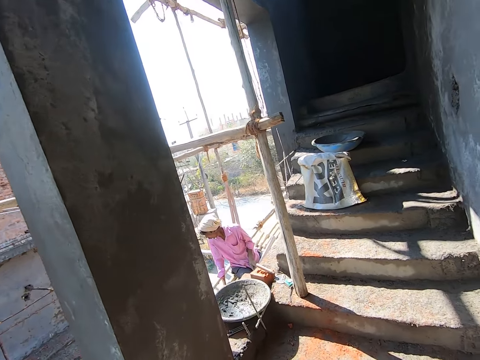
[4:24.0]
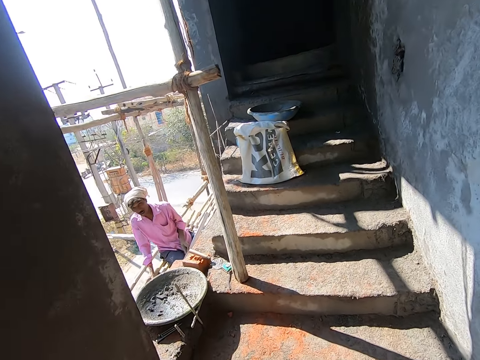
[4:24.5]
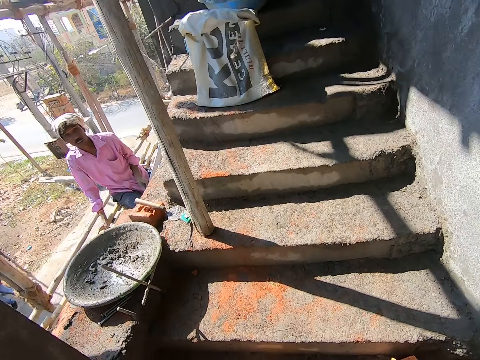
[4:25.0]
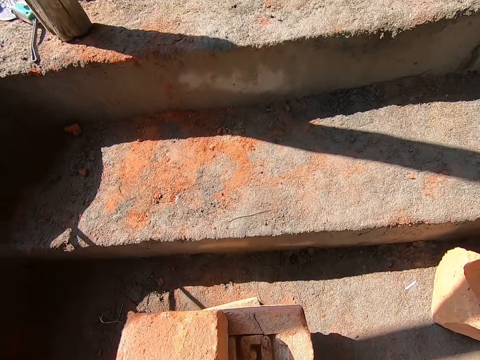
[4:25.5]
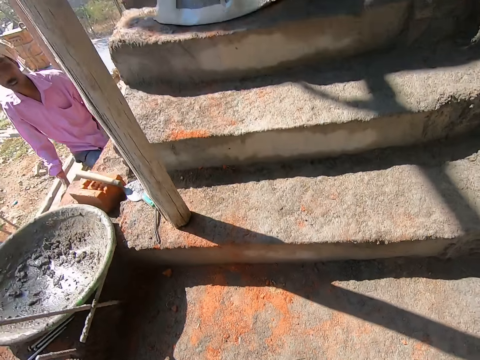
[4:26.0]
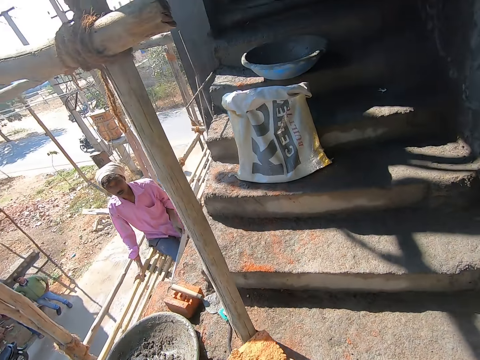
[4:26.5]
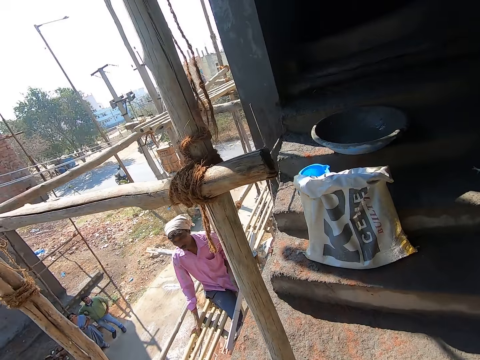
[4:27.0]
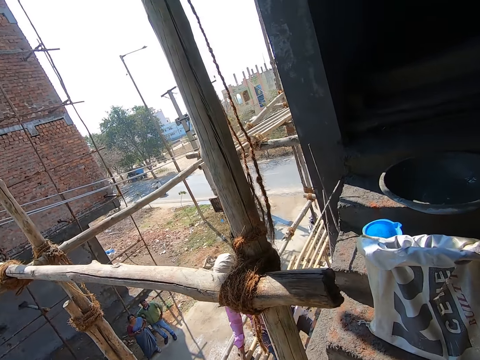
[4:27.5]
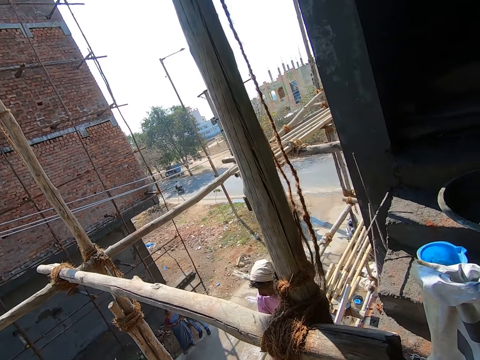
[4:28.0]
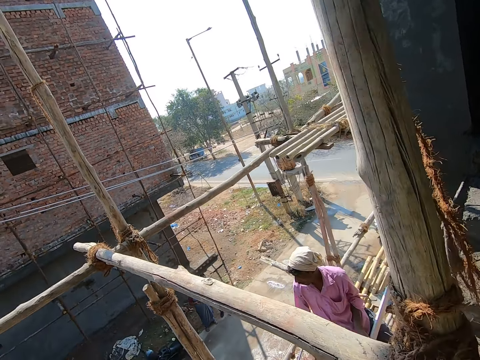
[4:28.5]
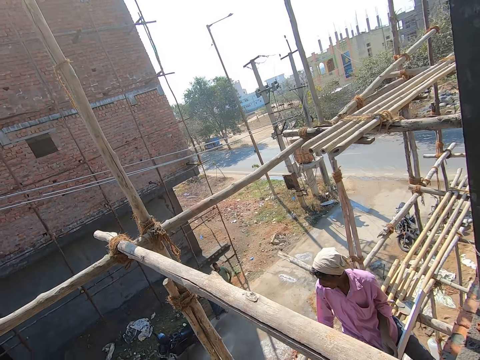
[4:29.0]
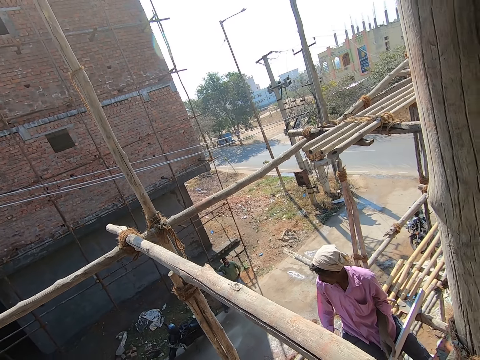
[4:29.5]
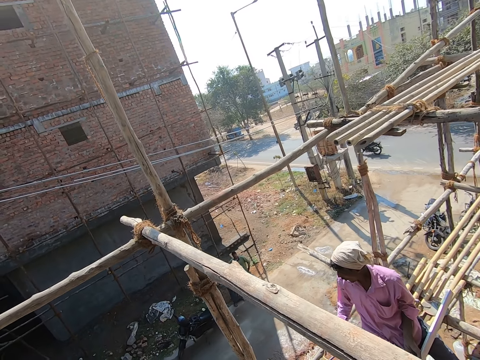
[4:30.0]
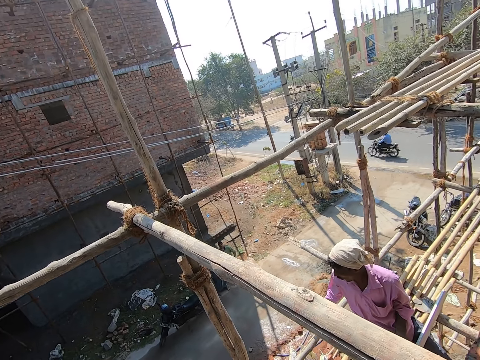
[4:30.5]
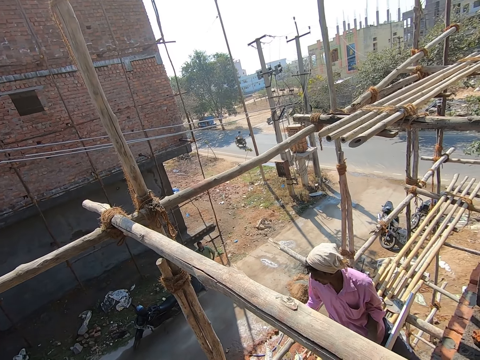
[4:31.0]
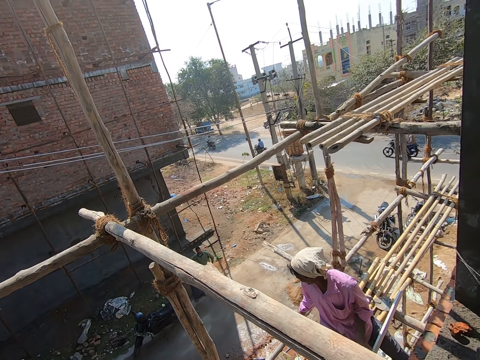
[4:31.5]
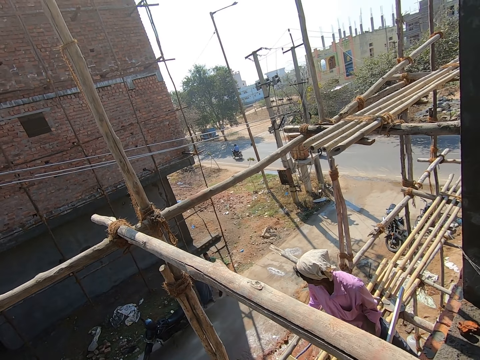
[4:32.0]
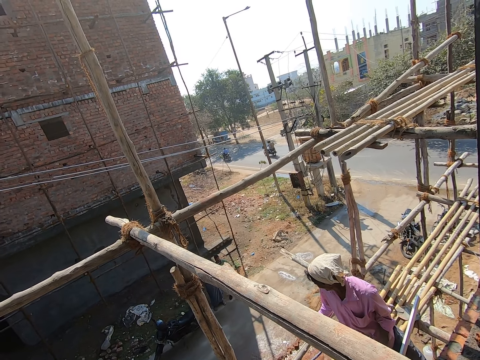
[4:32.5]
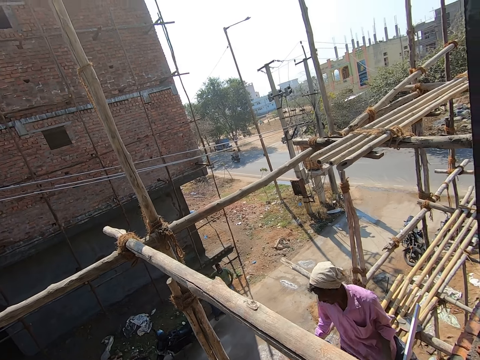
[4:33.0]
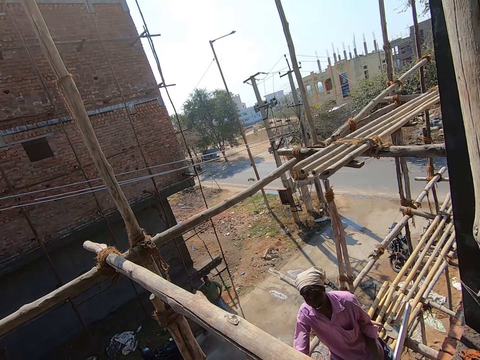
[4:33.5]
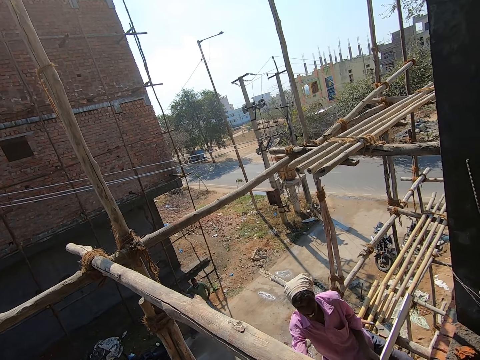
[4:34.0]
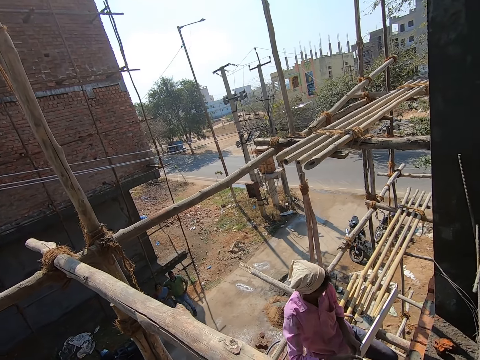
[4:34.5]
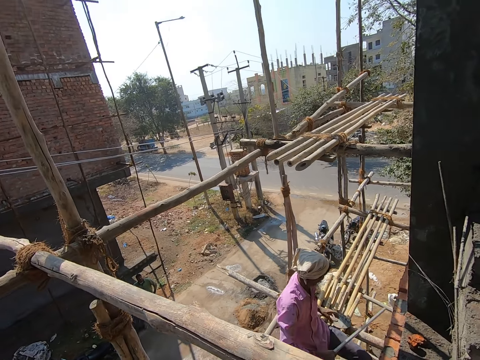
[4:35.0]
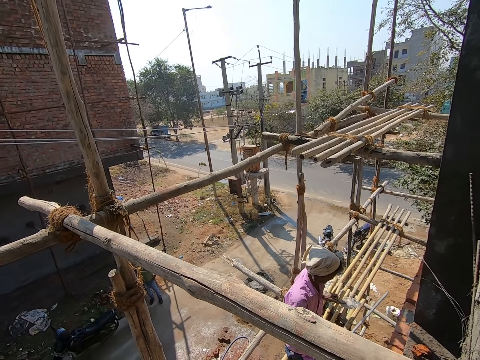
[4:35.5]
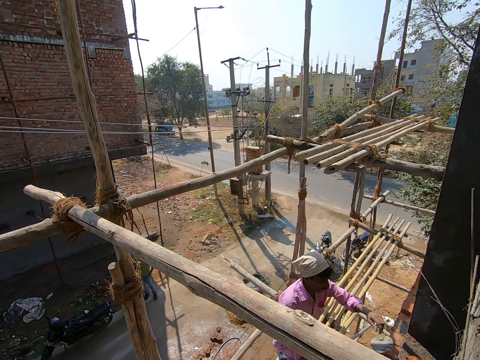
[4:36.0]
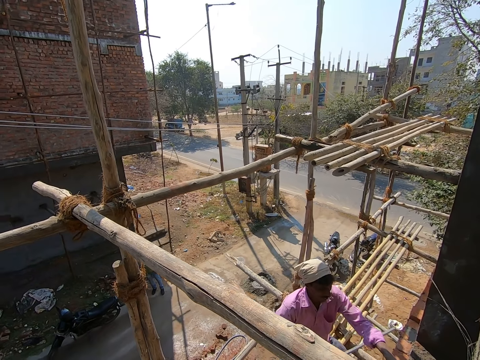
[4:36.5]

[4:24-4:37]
The woman interacts with the man. The camera wearer looks around. The man passes a rod in his left hand to his right hand. The man picks up the trowel from the scaffold with his left hand.

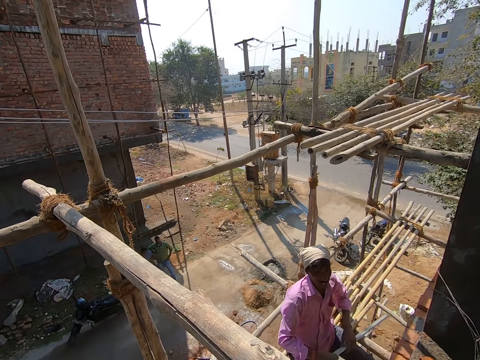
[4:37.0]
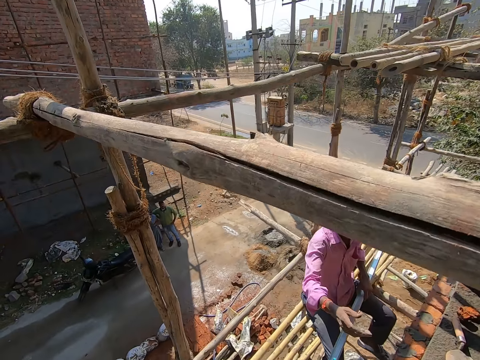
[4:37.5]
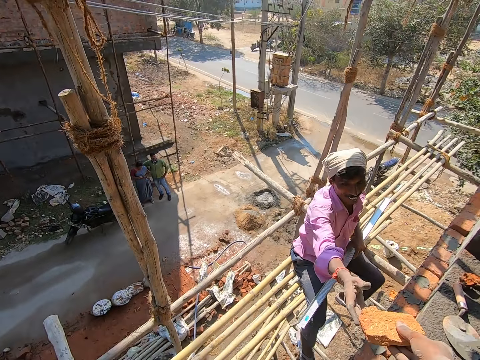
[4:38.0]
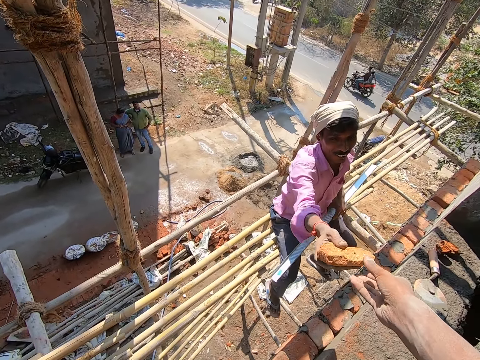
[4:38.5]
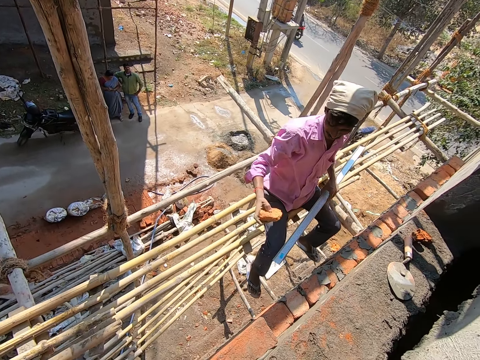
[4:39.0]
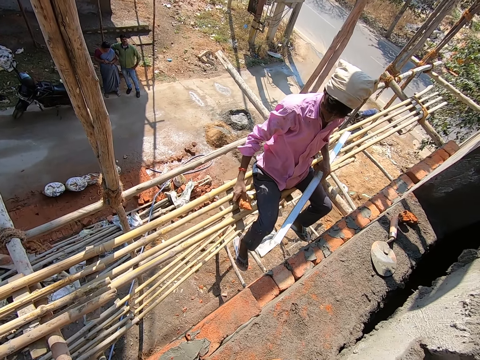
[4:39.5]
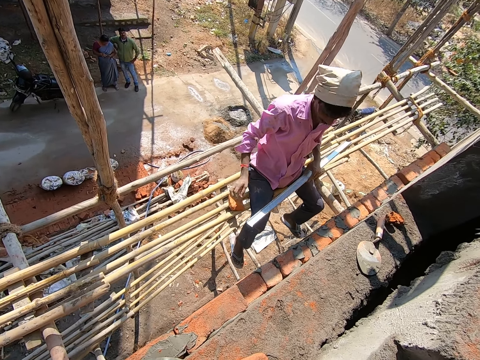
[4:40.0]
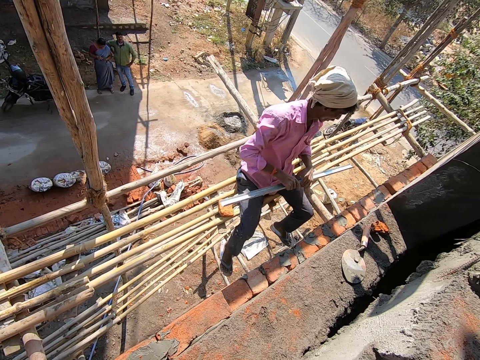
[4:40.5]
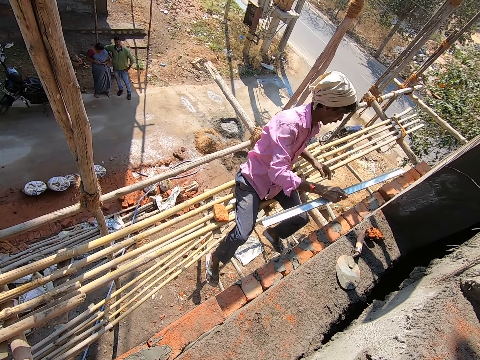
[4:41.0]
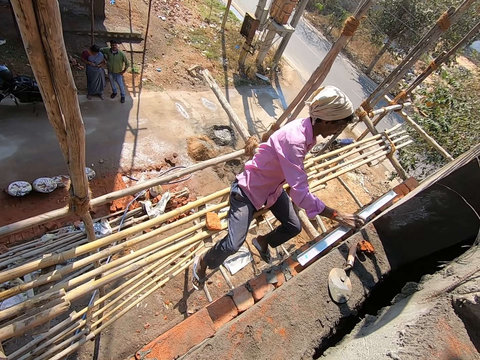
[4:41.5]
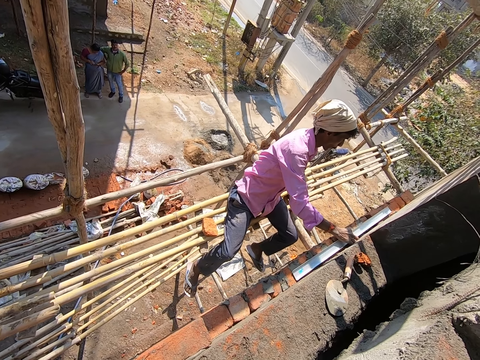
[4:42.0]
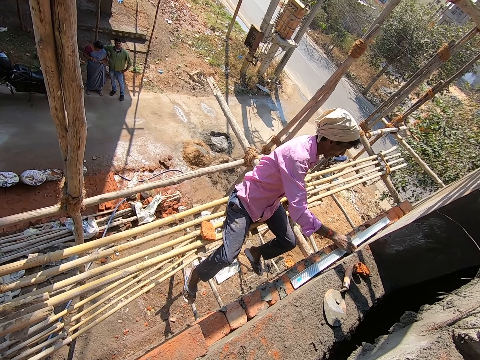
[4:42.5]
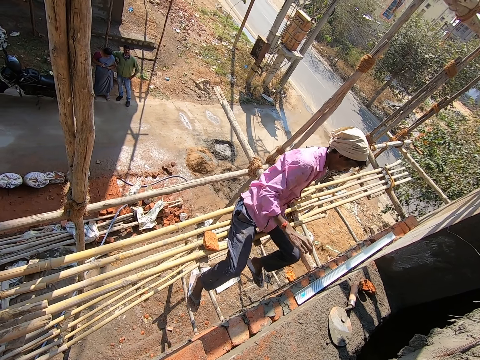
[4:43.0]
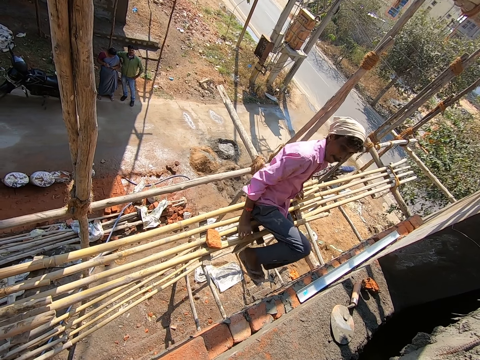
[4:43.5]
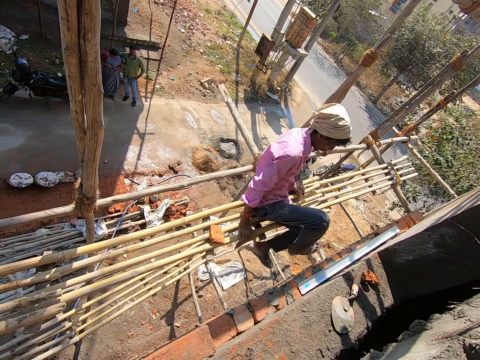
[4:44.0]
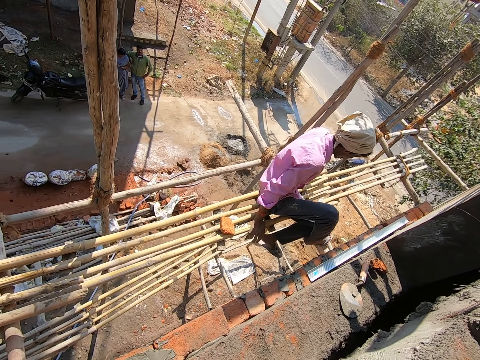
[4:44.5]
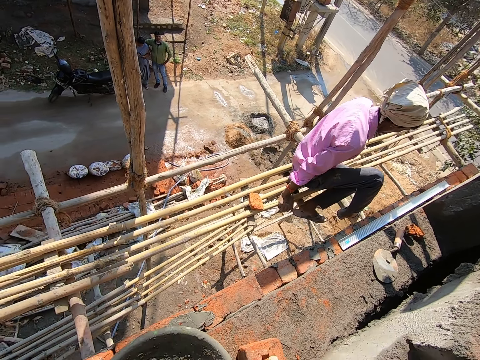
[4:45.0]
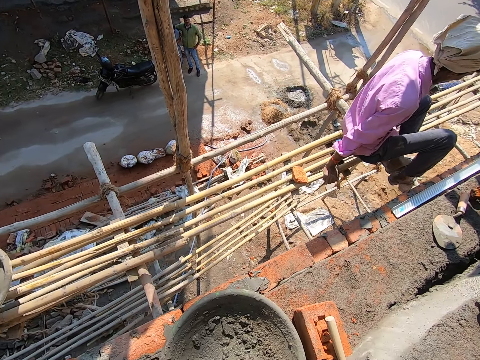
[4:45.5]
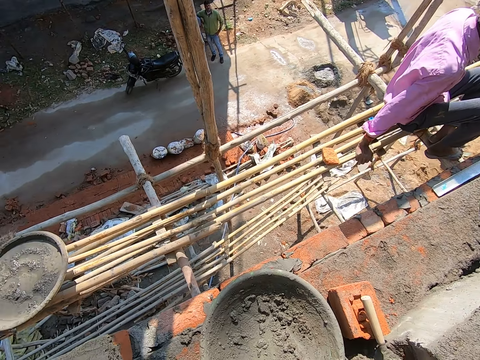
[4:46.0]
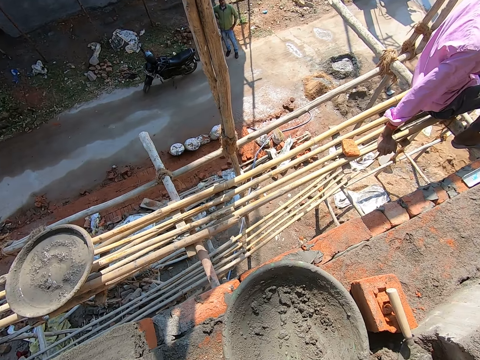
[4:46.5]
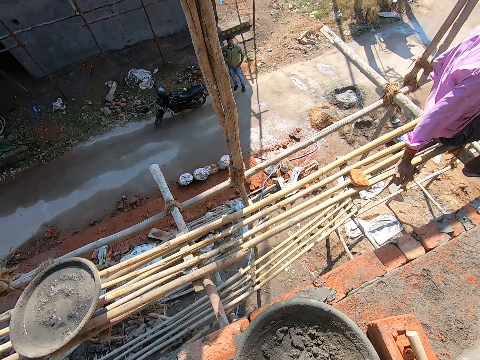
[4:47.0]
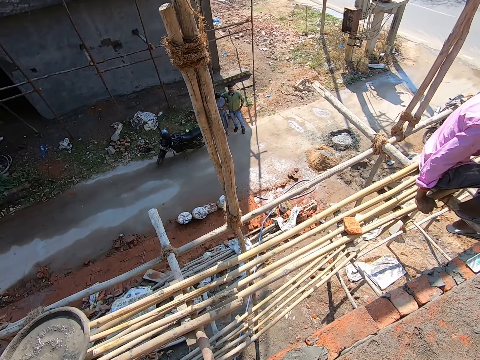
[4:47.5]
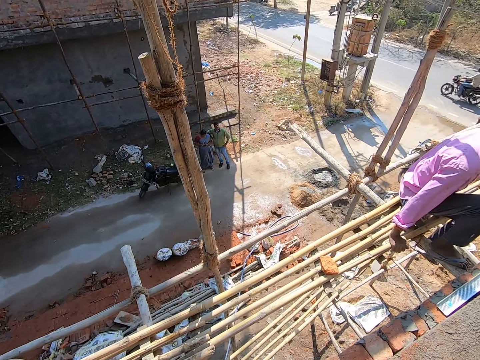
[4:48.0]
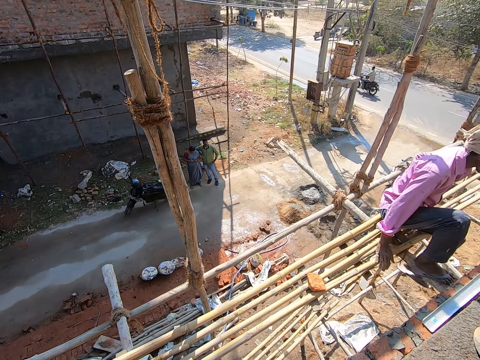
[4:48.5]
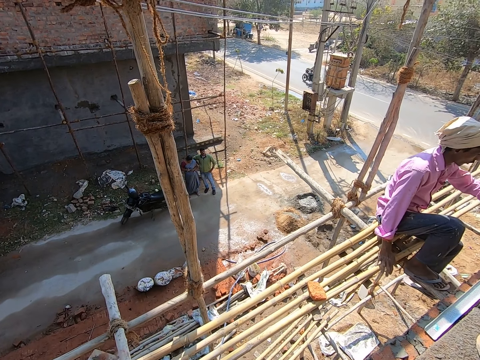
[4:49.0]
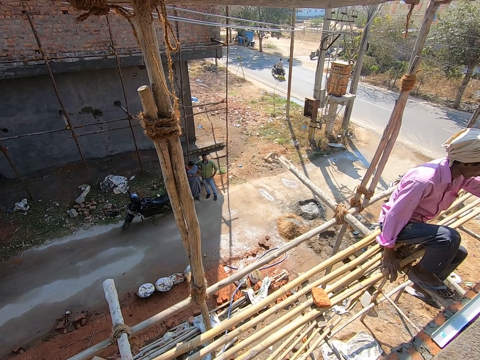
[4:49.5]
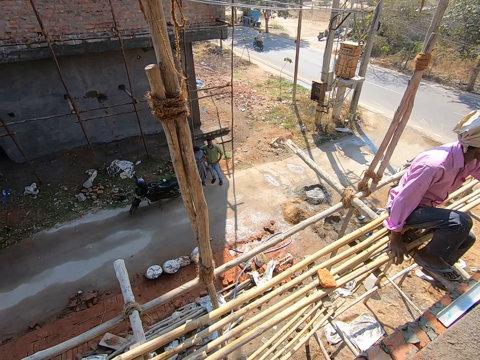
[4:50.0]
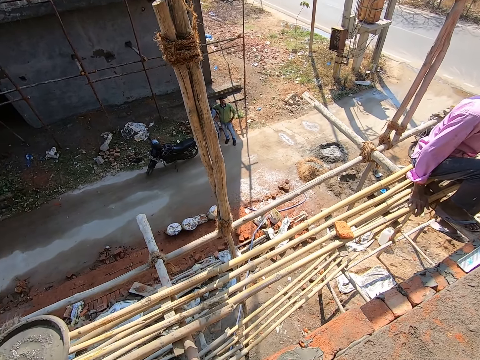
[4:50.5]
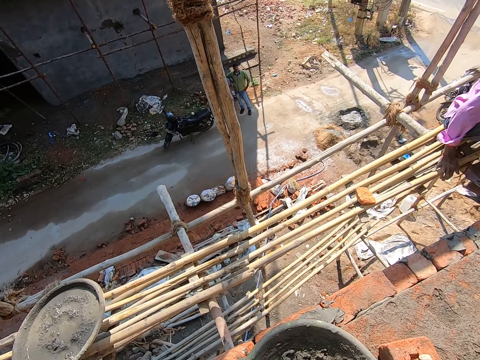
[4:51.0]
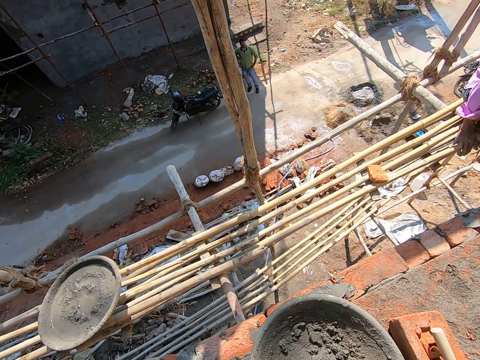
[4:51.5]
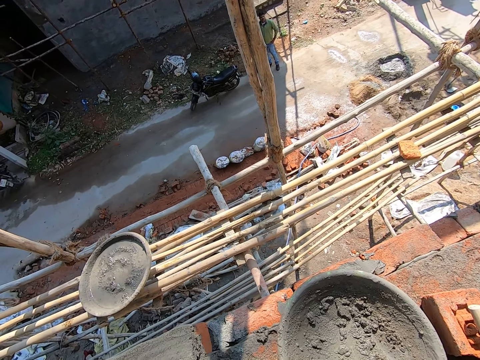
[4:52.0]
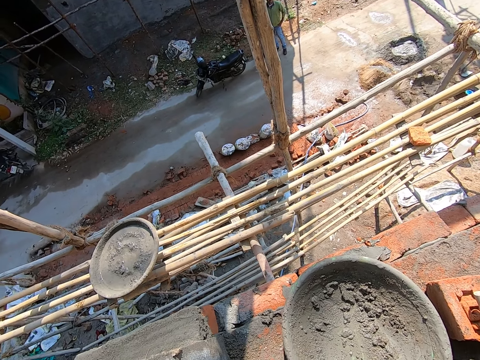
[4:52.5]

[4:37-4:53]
The man passes the rod in his right hand to his left hand. The man takes a piece of brick from the camera wearer's right hand with his right hand. The camera wearer looks around. The man drops the brick on the scaffold with his right hand, passes the rod in his left hand to his right hand and drops the rod on the bricks with his right hand. Another man moves on the bamboo stand.
